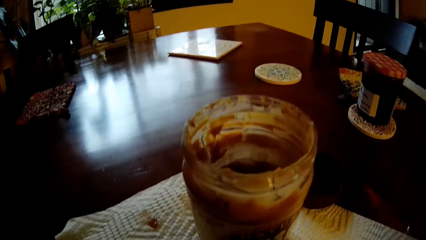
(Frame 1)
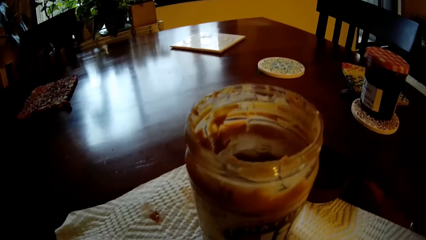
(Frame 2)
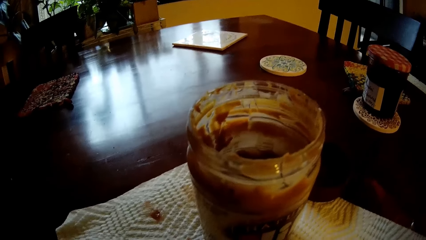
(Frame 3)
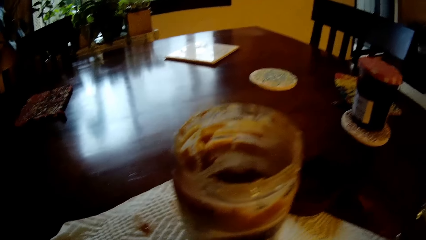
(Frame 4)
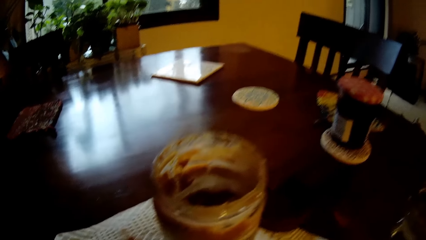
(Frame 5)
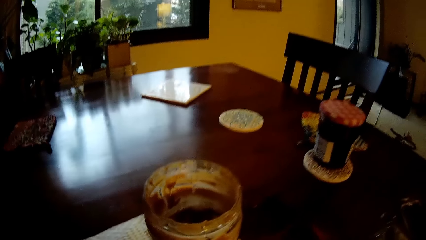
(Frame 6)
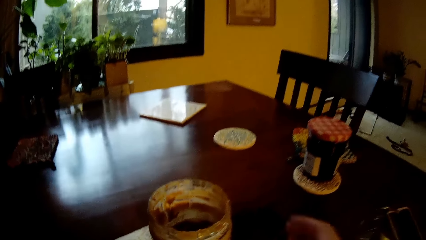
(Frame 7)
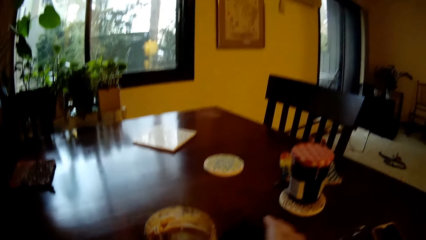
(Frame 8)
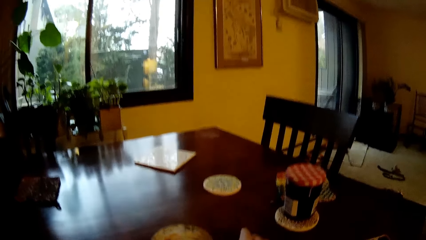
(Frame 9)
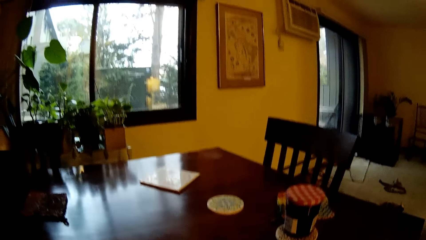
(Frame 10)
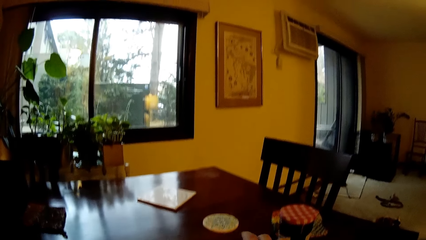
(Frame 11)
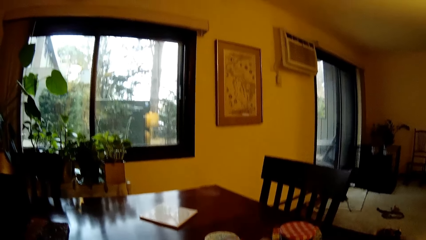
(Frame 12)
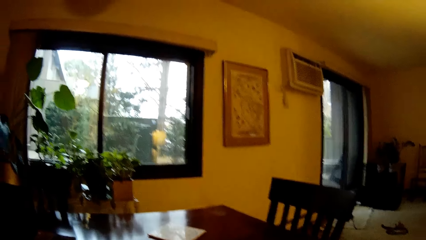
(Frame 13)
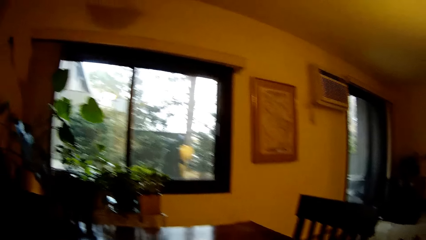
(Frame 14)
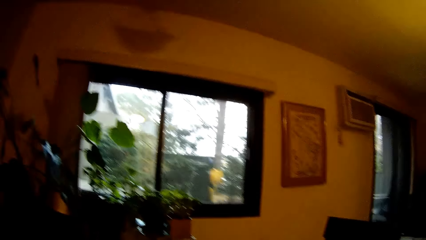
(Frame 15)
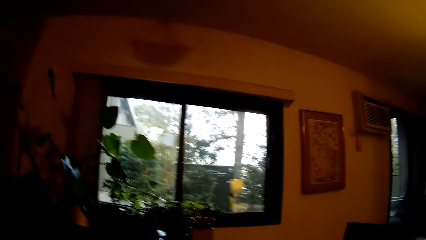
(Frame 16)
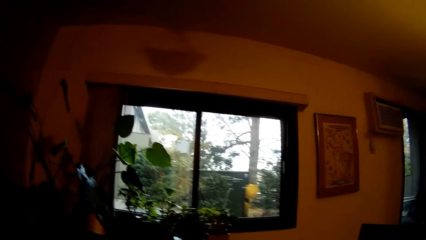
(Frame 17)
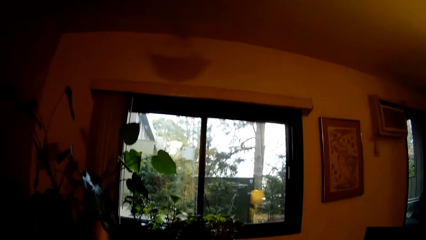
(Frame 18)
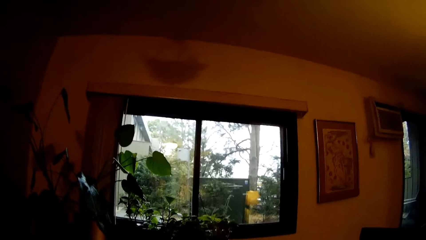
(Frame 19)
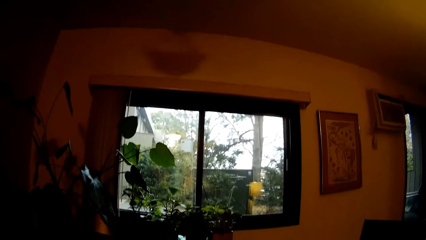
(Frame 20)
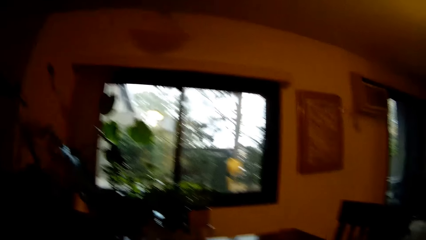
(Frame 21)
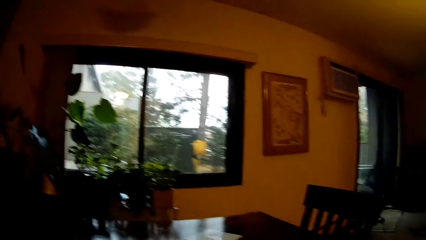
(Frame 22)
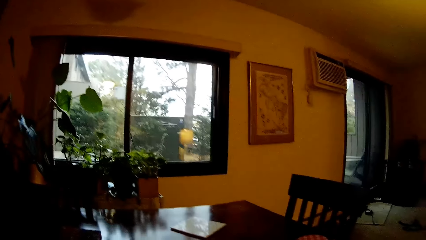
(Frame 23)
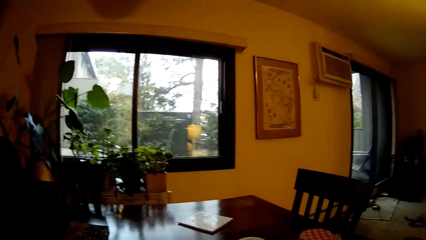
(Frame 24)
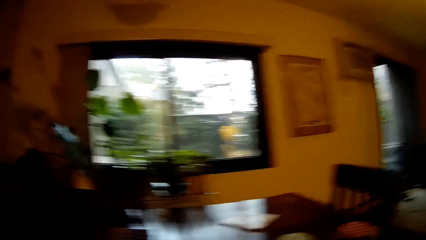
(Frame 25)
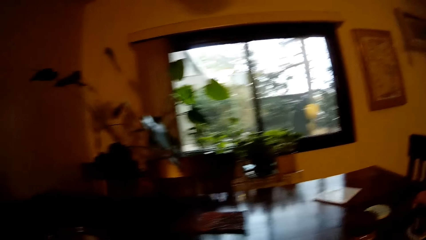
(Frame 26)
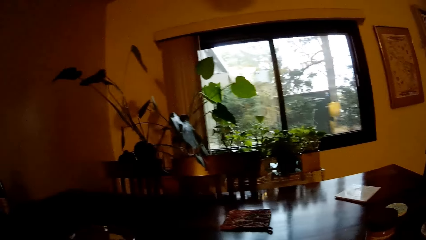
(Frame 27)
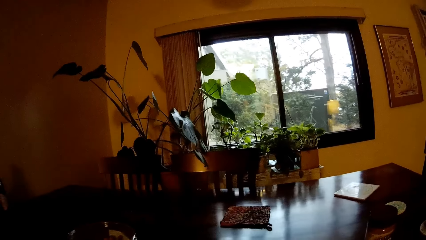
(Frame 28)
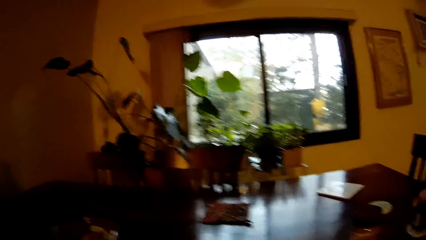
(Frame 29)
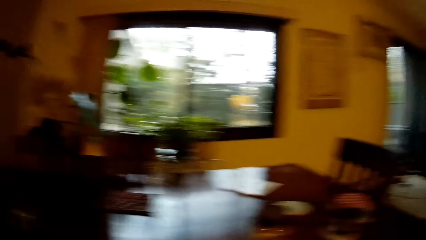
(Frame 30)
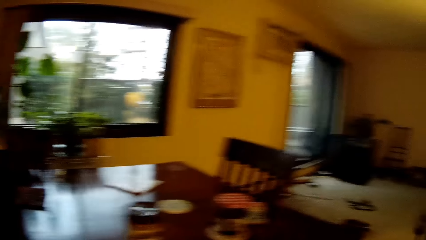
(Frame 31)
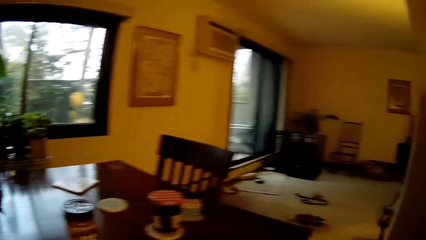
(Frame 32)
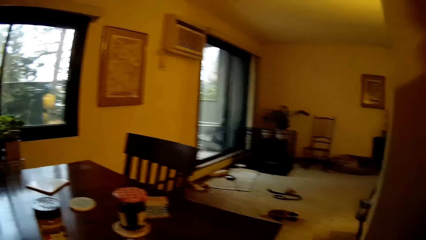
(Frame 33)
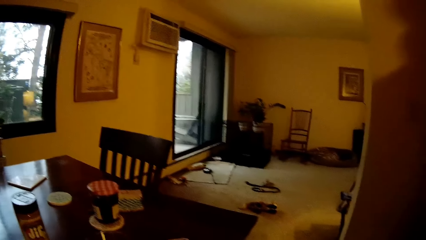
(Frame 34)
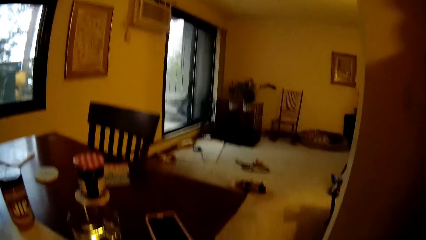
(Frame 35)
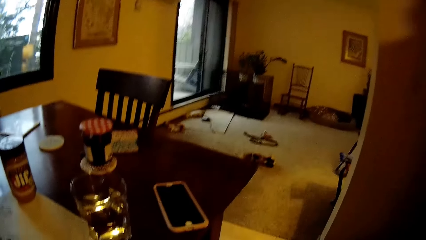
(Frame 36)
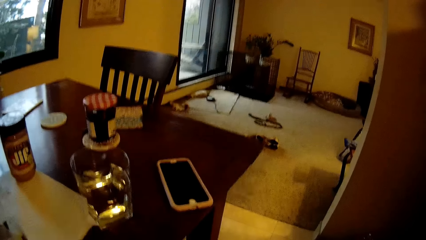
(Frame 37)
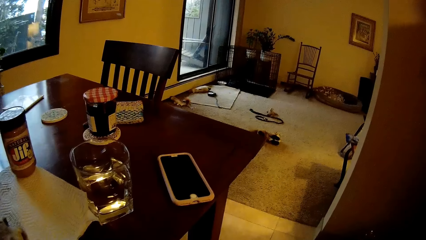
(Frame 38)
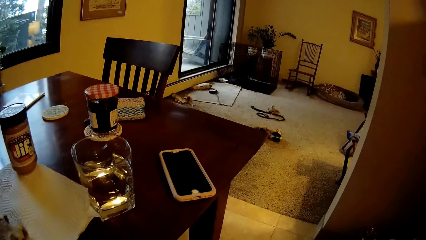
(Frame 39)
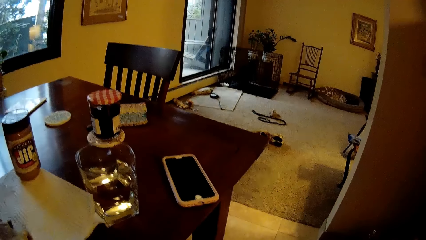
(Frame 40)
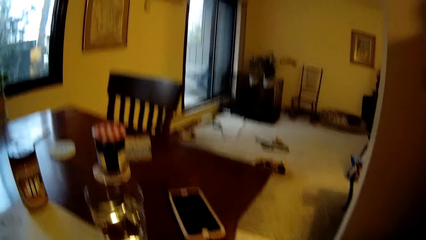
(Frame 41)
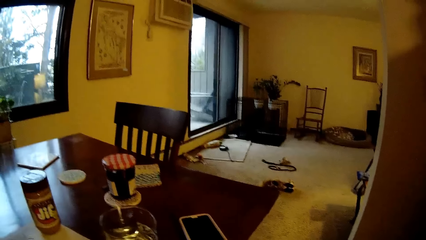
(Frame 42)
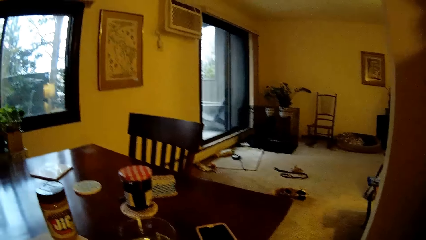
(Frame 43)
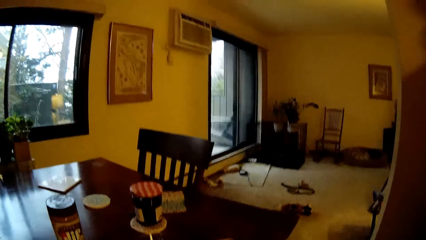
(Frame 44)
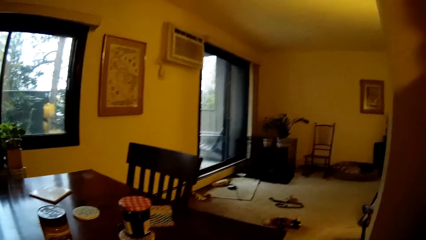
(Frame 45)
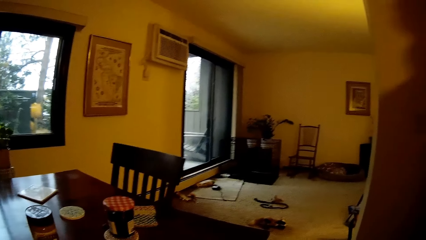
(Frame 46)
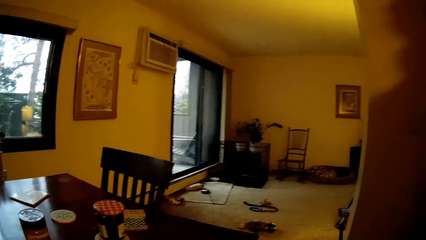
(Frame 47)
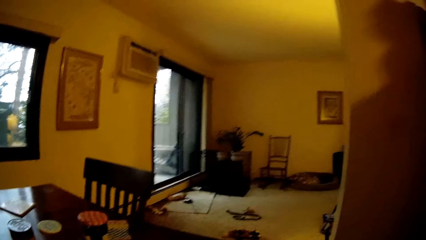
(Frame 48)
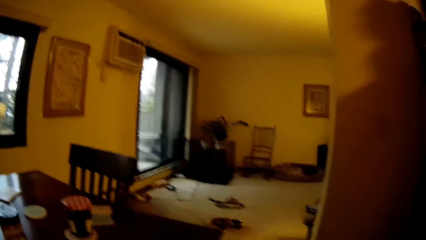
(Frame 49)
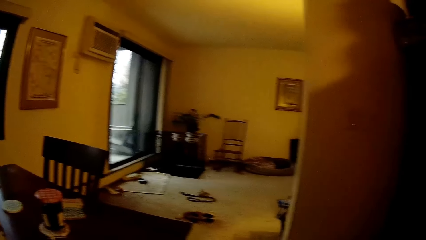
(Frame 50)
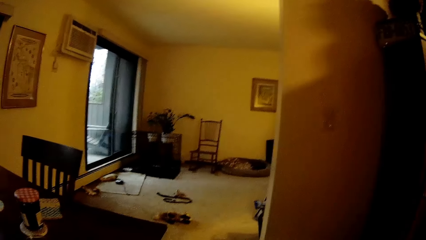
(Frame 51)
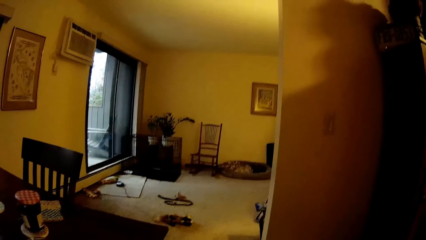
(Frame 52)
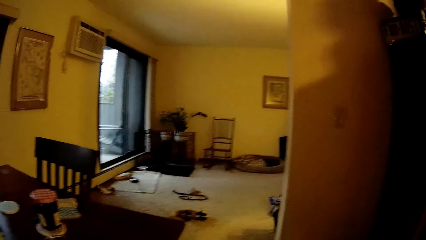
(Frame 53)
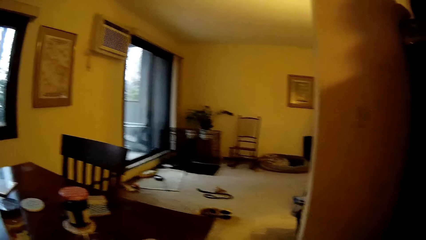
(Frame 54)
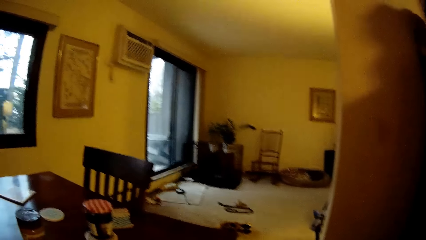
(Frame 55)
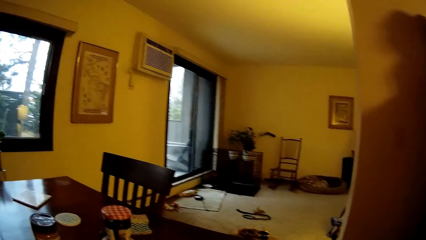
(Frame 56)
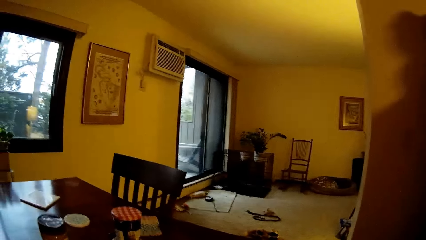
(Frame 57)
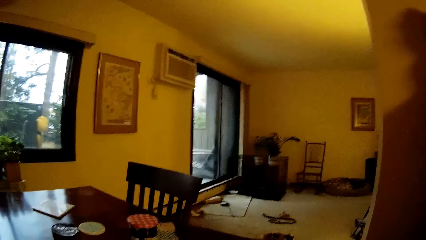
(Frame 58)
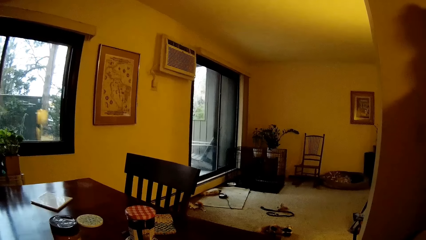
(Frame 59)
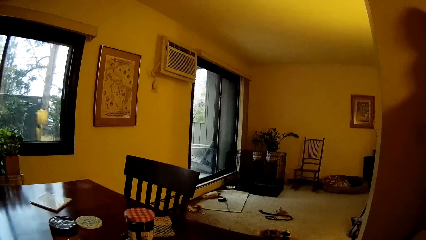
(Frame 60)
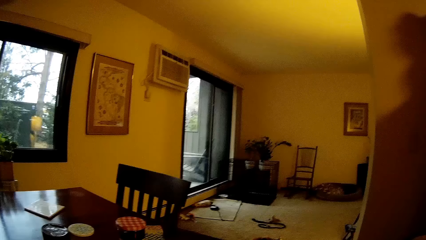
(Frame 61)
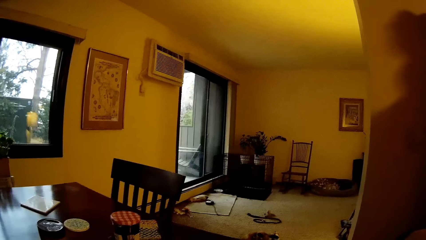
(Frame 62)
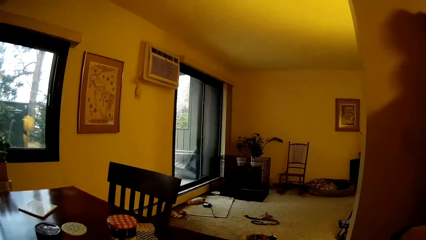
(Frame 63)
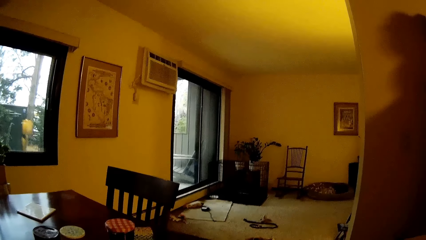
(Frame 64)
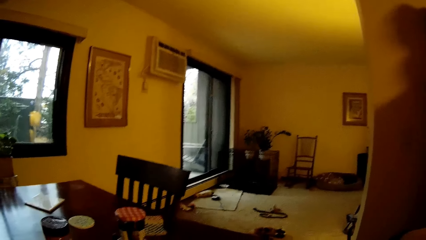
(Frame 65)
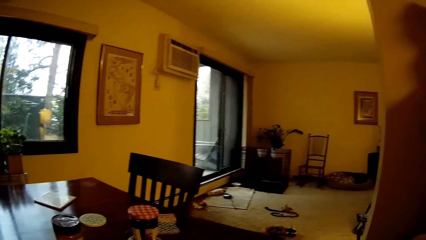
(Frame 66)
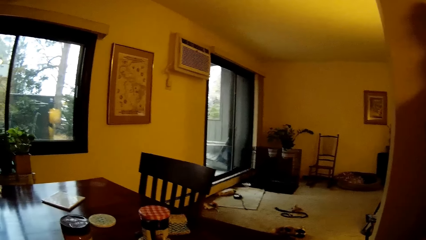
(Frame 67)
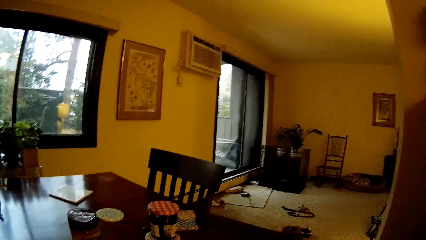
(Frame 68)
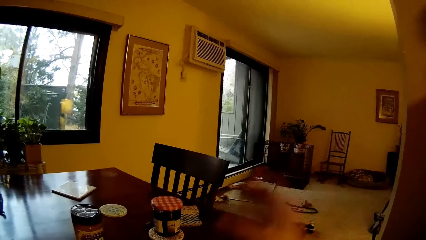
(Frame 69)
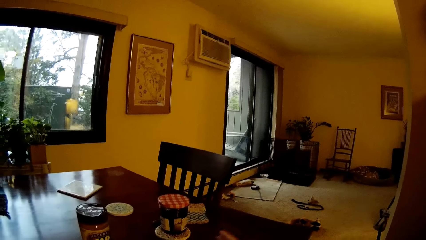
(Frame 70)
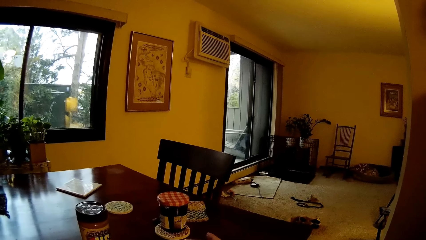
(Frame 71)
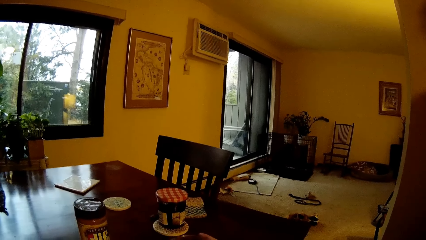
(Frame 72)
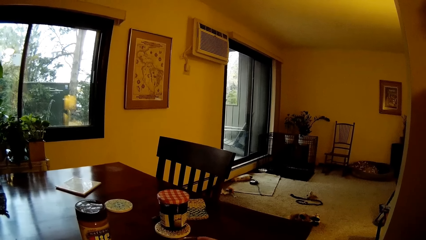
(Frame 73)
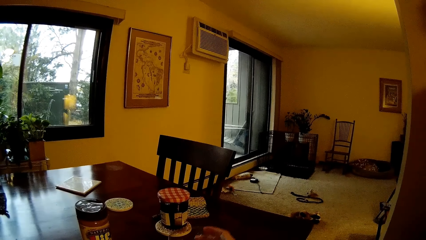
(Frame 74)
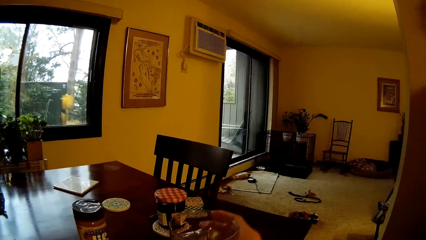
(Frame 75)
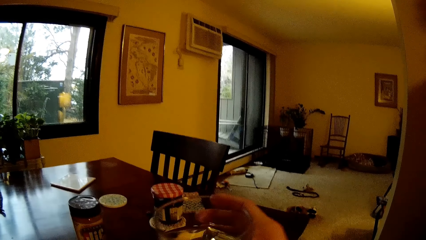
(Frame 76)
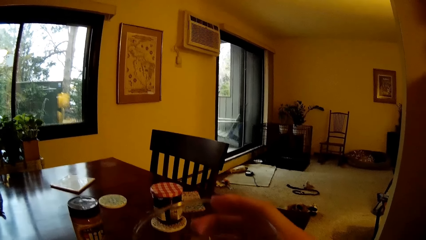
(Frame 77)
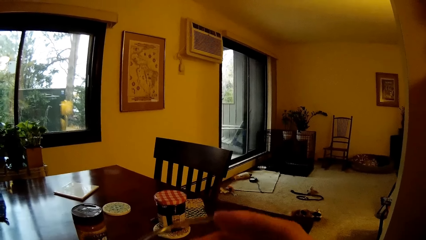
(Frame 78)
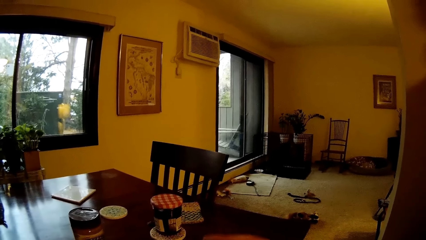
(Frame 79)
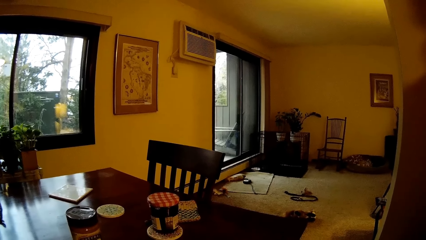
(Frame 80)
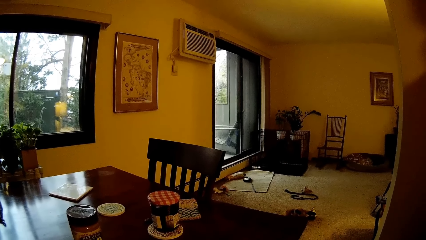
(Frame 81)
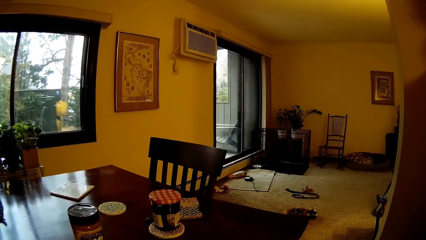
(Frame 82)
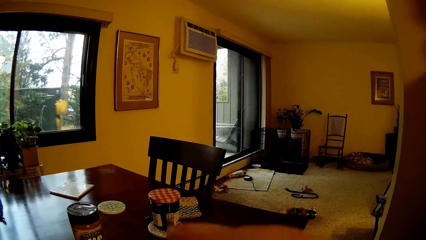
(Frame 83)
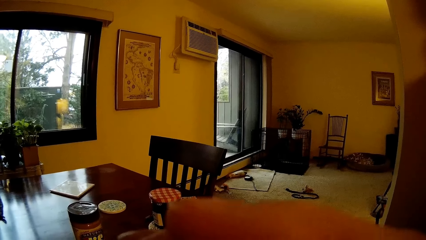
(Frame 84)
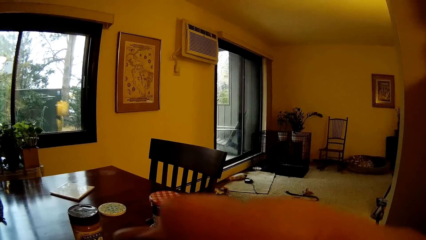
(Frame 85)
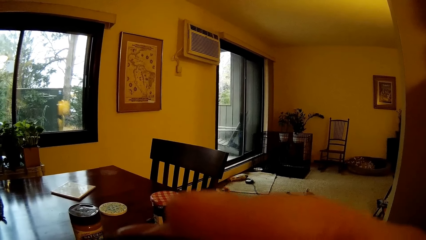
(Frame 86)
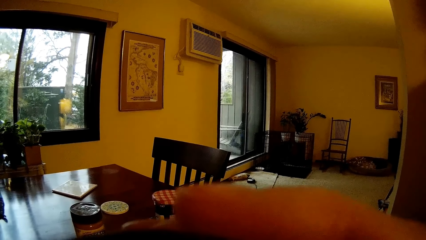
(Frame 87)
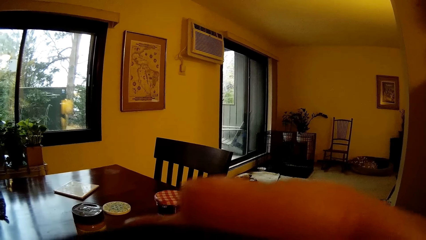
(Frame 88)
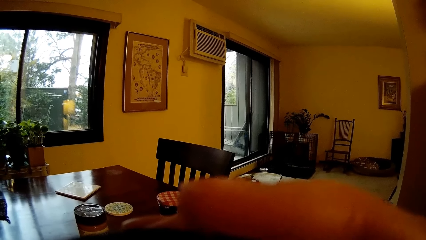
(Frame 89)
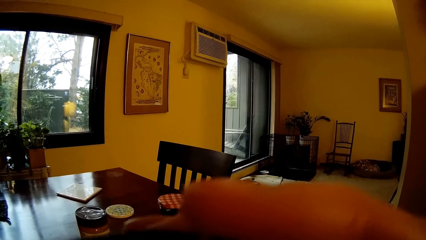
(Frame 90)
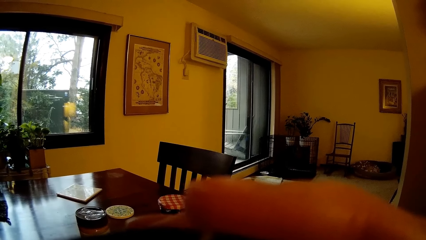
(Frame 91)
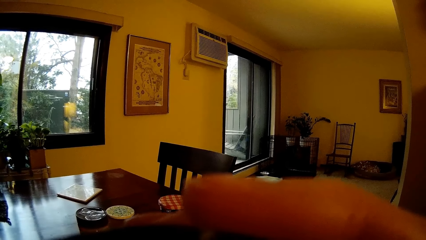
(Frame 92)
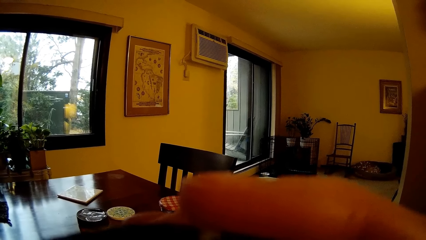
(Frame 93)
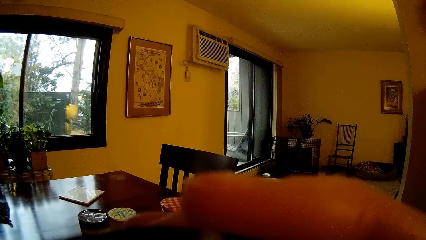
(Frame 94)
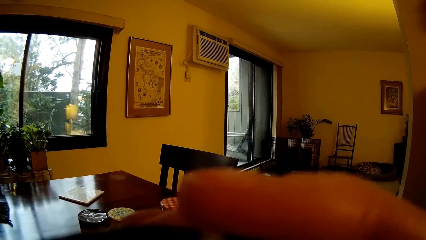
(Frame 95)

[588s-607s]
The camera wearer picks the cover of the peanut butter from the table with his right hand. He looks around the house. He picks a glass of water from the table with his right hand. He drinks from the glass of water.
